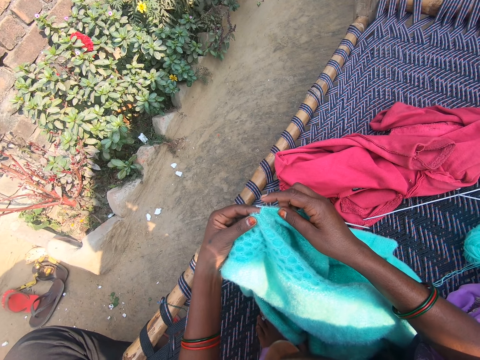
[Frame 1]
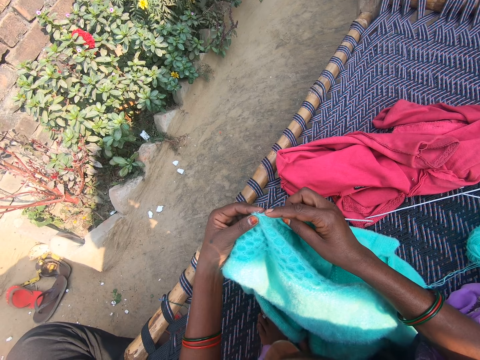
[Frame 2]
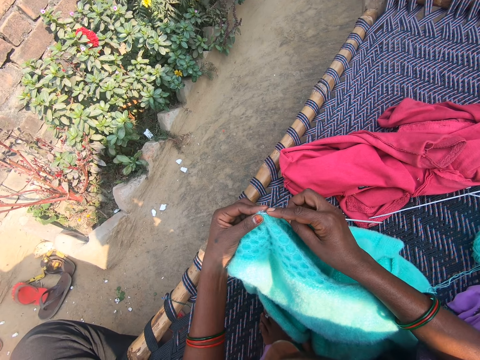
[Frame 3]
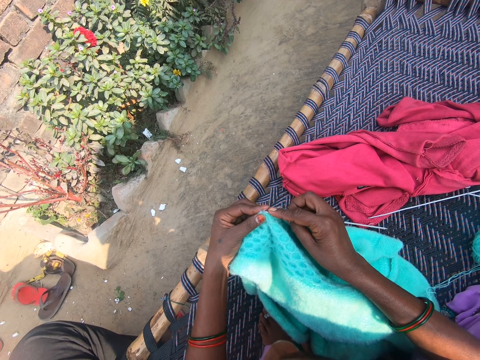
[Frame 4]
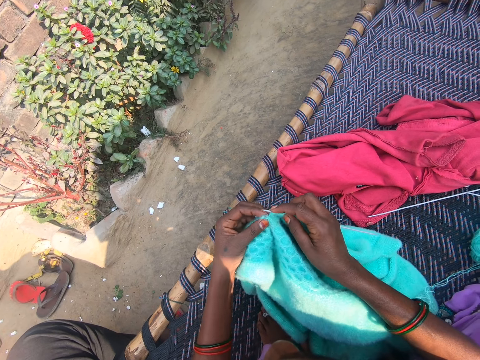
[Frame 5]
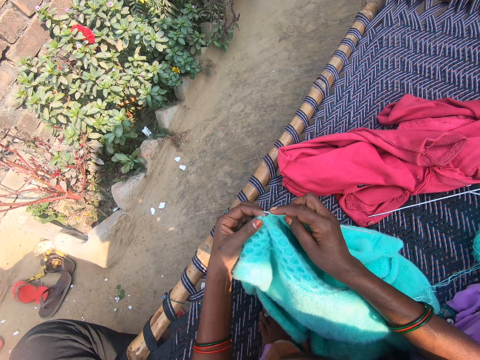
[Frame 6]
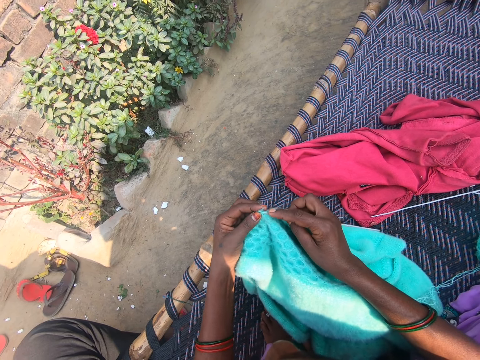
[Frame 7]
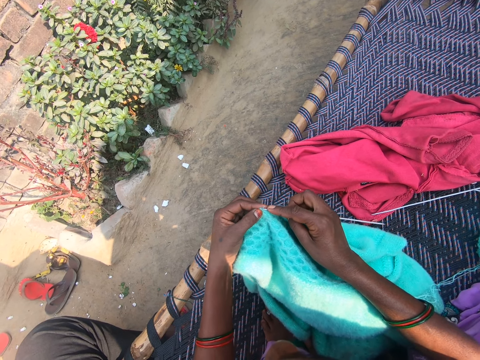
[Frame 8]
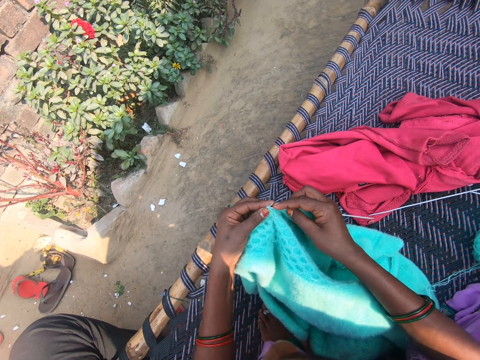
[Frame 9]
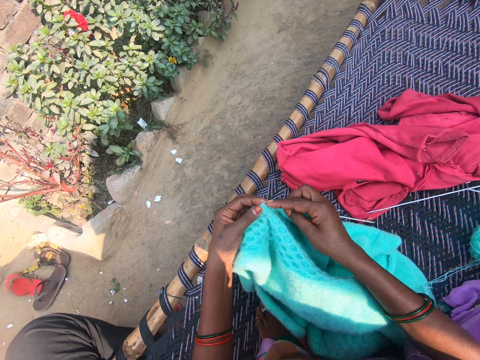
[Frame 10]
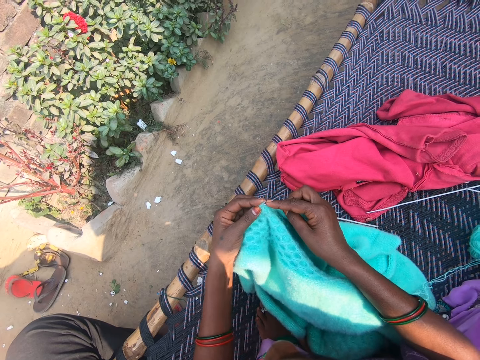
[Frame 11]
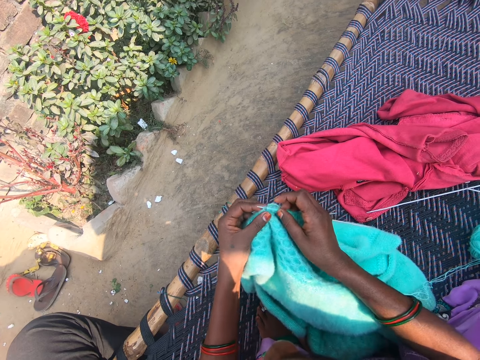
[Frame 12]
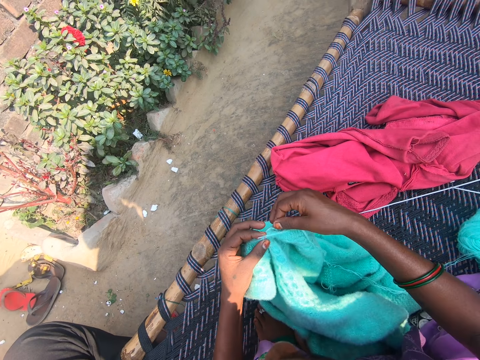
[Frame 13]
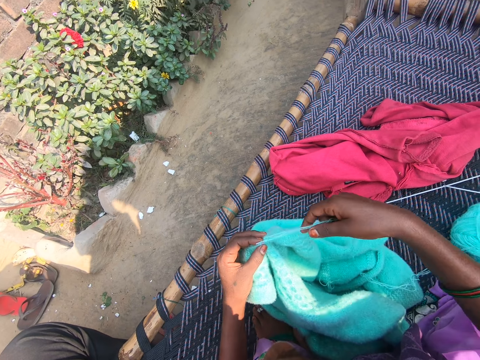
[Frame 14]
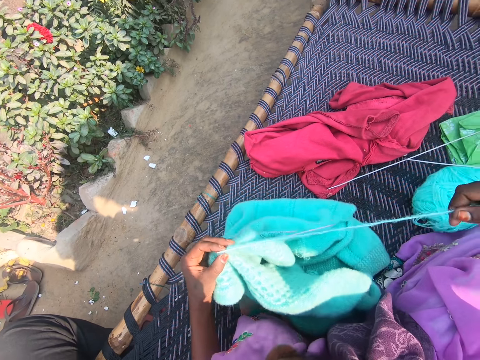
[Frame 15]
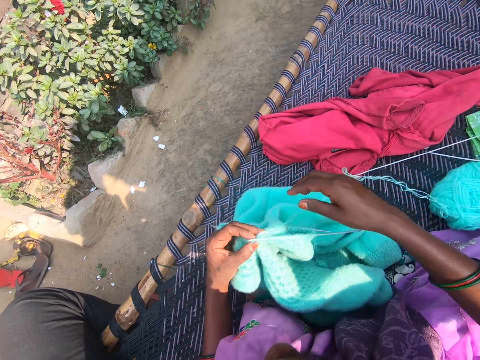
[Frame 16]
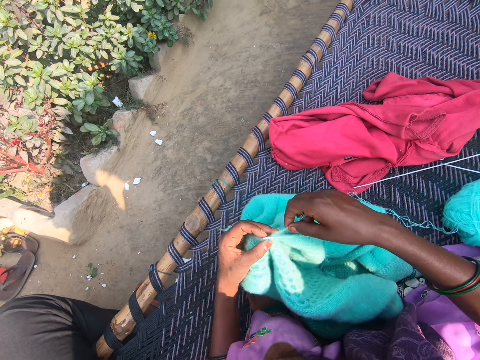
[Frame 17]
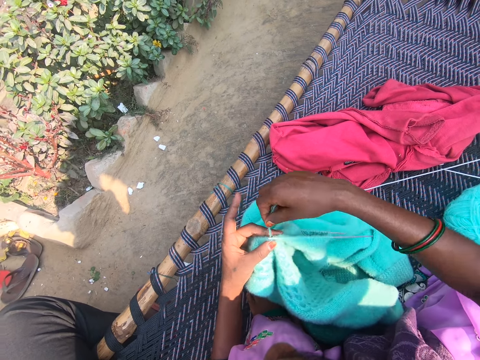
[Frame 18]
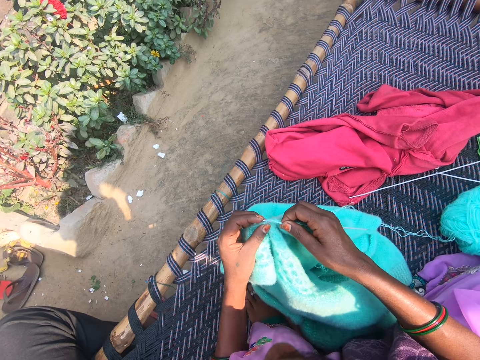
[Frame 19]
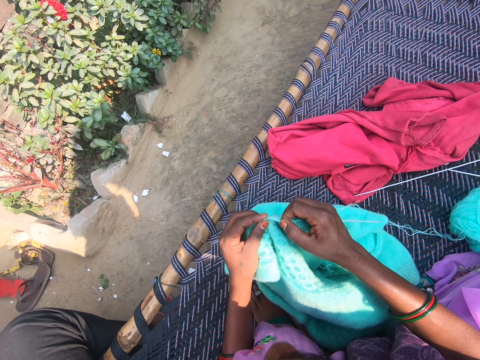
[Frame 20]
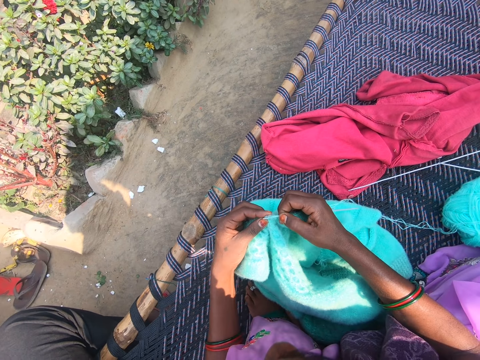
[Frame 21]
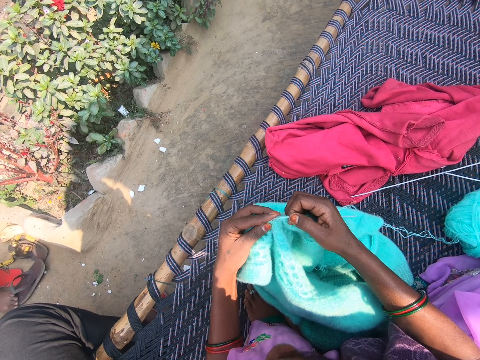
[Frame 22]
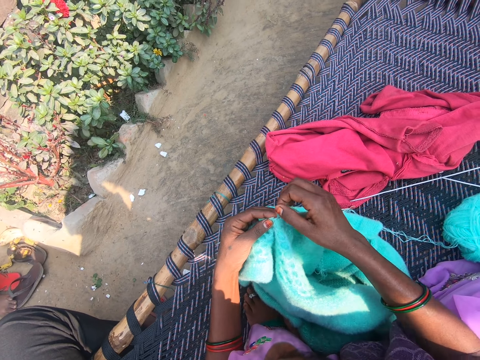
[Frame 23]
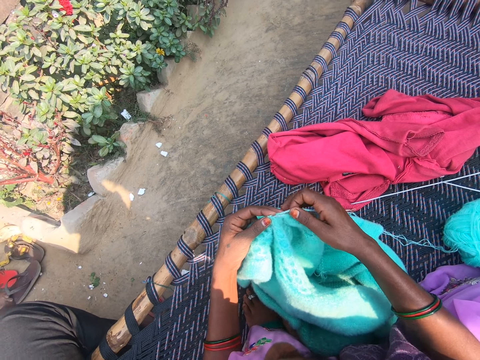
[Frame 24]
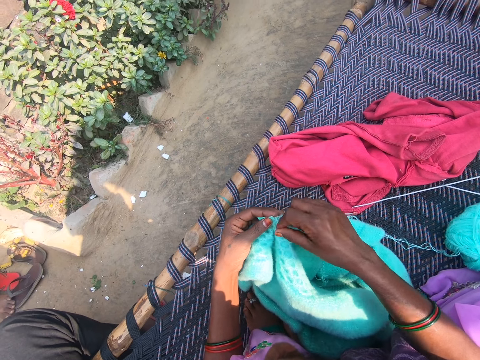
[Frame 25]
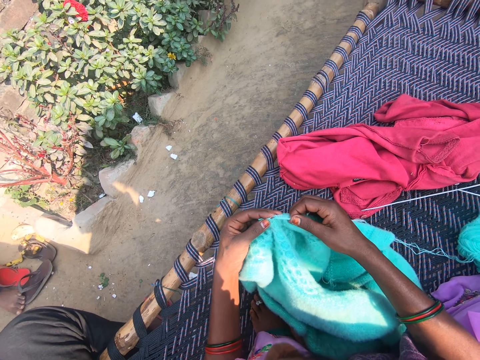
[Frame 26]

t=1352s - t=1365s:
The camera wearer knits the sweater. She pulls the yarn with her right hand. She knits the sweater.

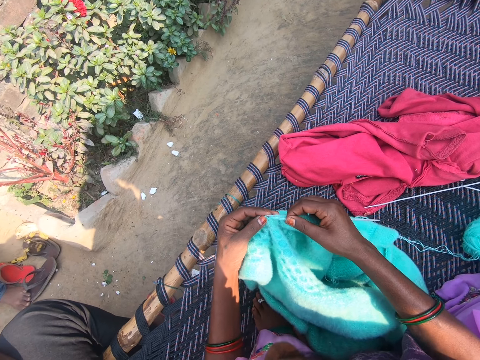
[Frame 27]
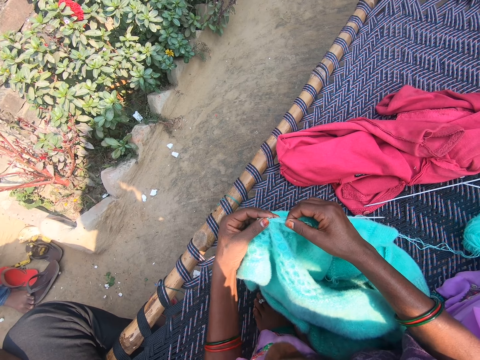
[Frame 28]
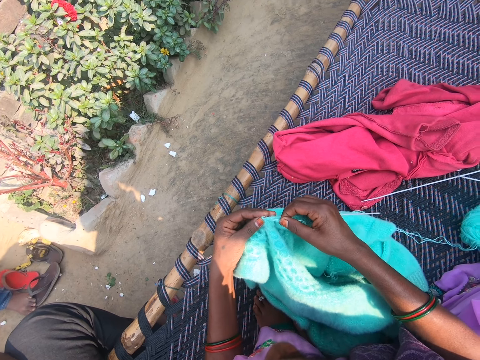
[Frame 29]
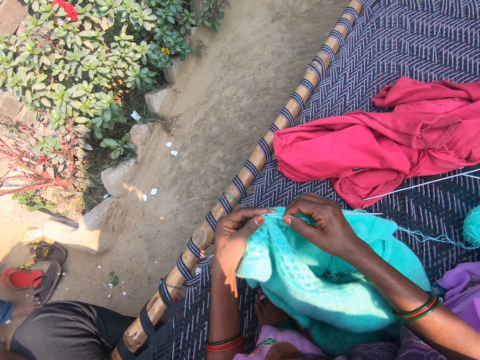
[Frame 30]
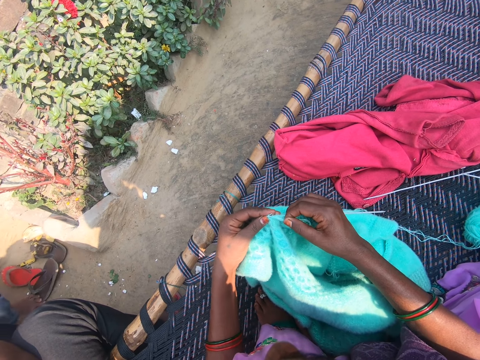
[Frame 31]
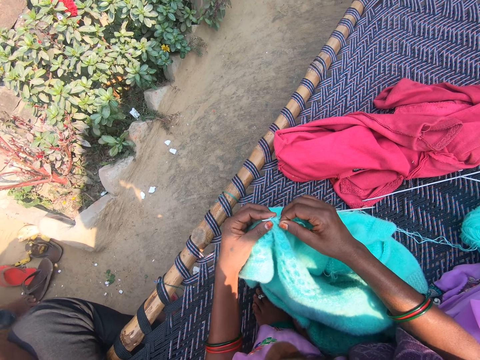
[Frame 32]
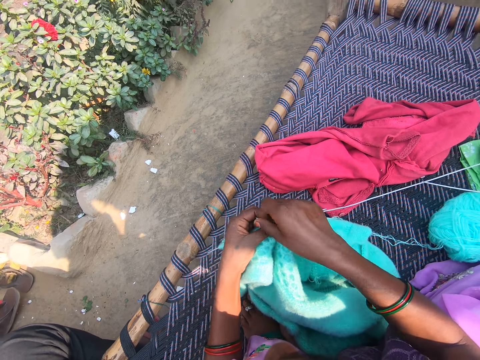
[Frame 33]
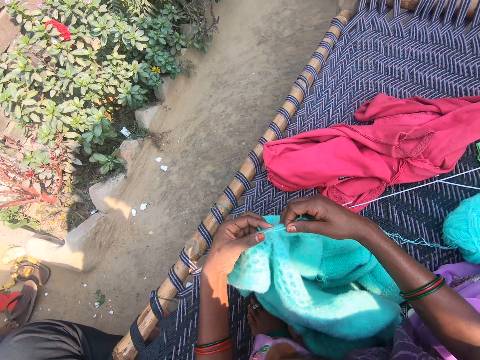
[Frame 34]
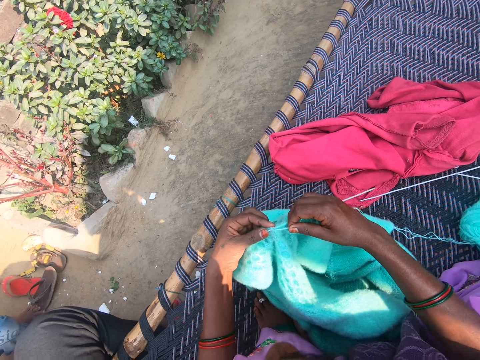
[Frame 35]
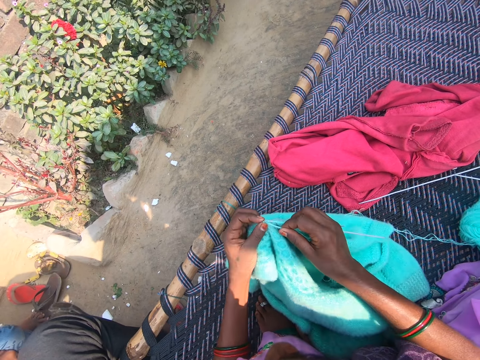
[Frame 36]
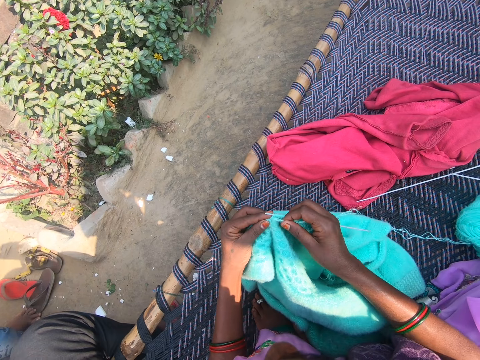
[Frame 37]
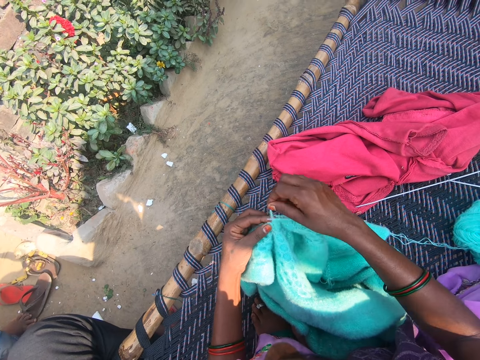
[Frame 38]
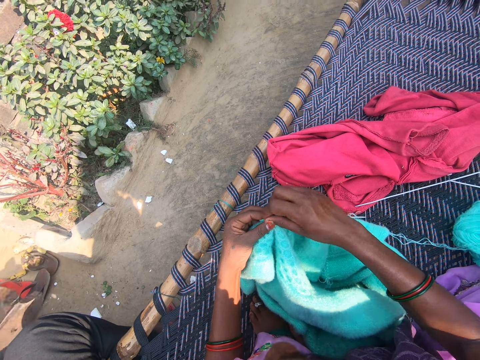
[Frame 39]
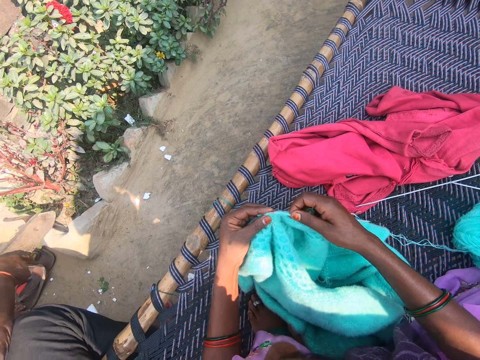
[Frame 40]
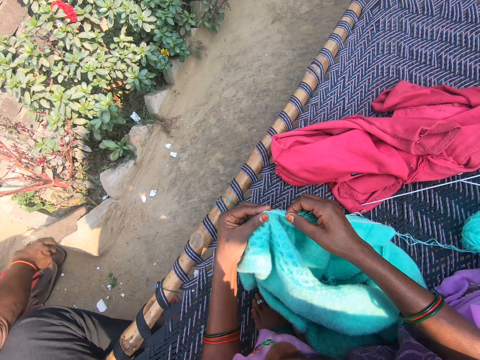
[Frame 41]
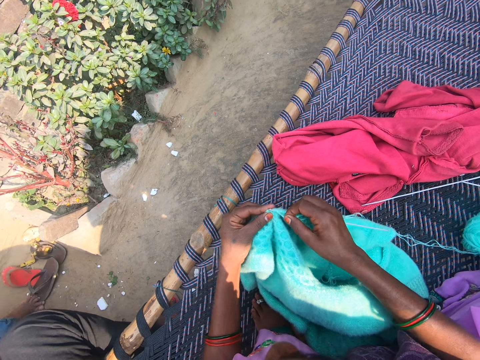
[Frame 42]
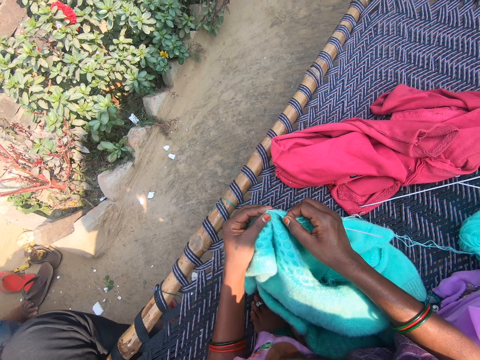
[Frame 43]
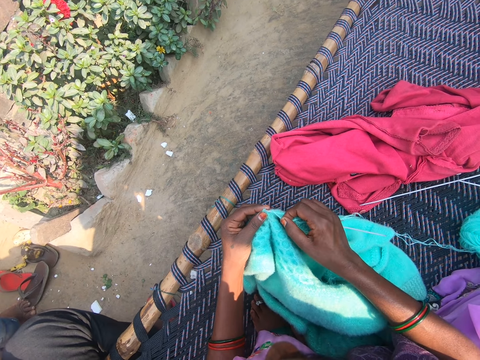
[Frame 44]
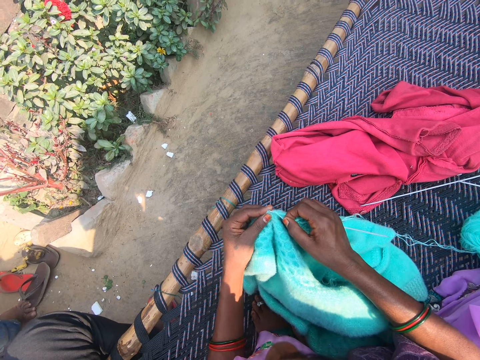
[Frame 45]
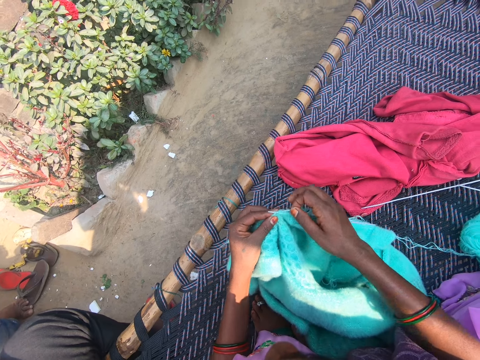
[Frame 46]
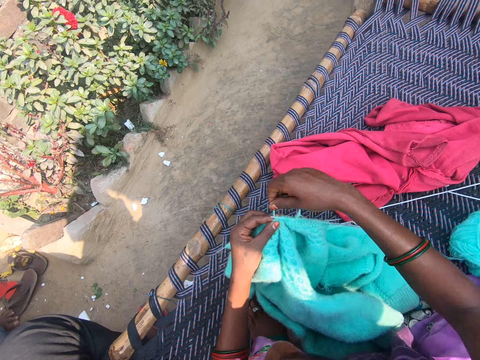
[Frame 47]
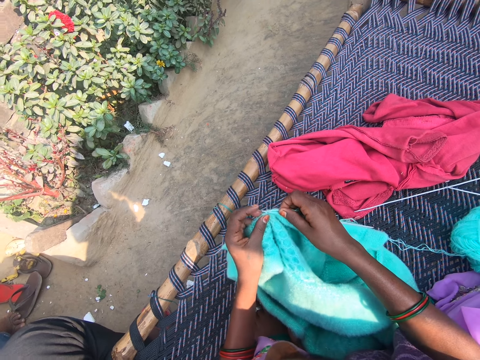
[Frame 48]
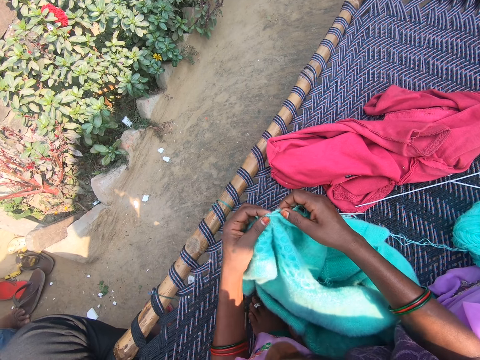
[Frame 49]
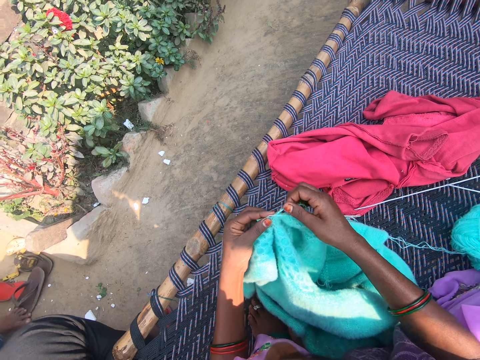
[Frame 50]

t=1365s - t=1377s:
A man drops a piece of metal into a flowerbed with his right hand.

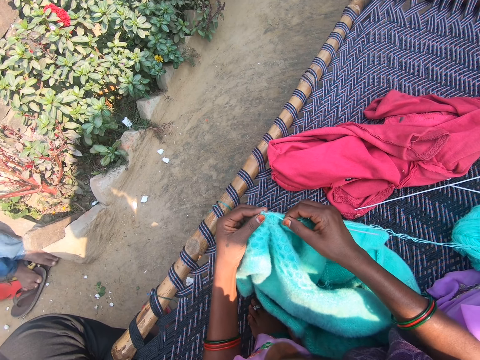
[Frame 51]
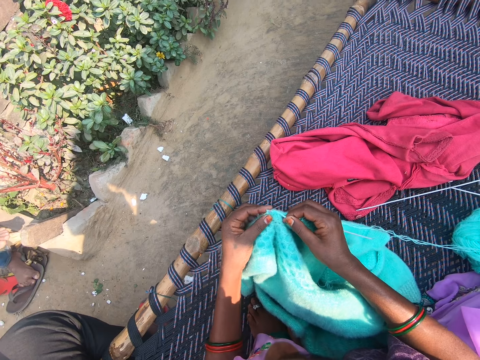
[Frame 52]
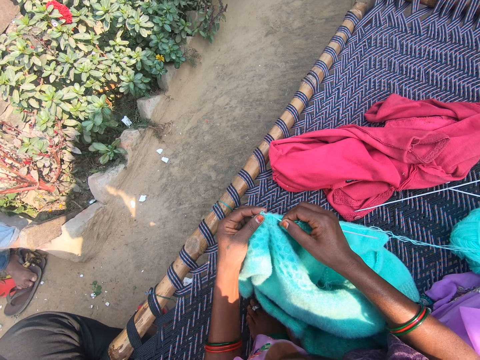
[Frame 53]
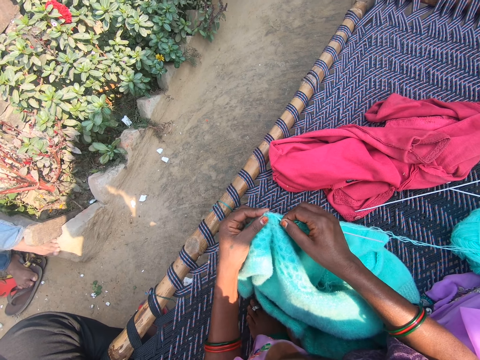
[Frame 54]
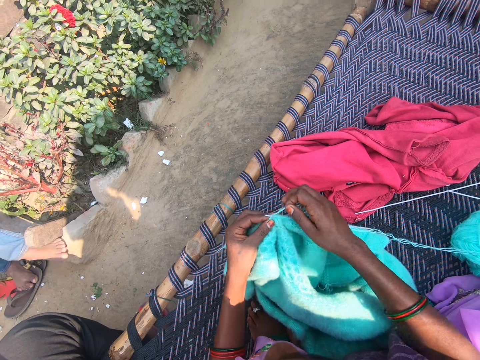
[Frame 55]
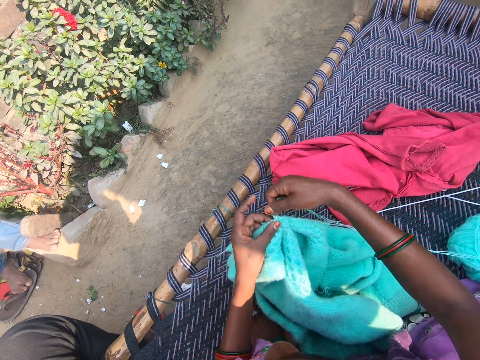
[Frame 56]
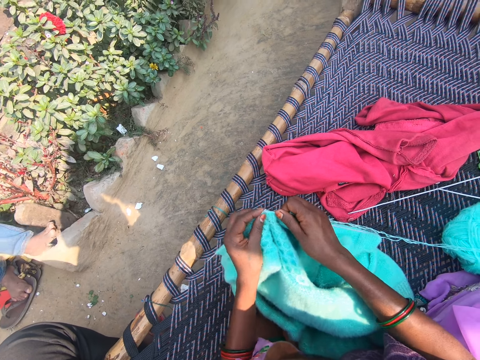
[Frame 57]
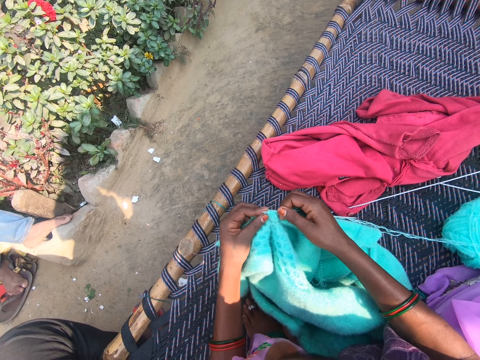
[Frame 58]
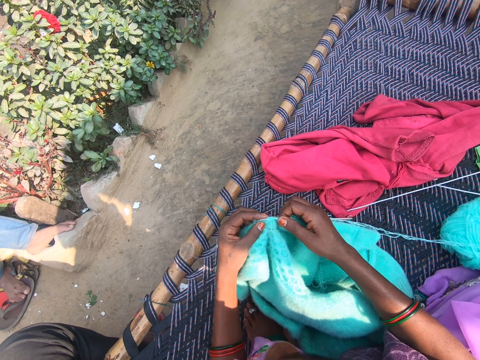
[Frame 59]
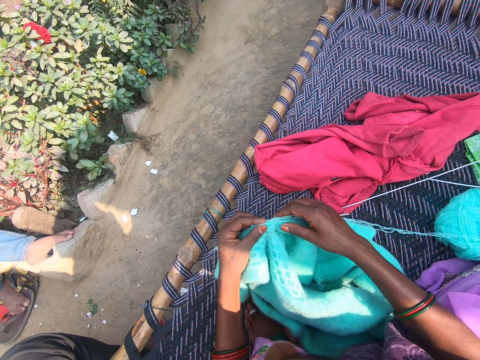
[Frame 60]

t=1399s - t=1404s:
A boy places his right leg on a demarcation.
